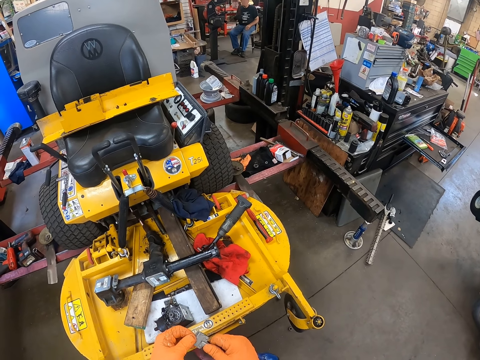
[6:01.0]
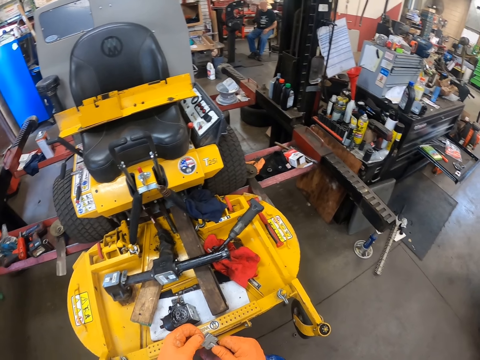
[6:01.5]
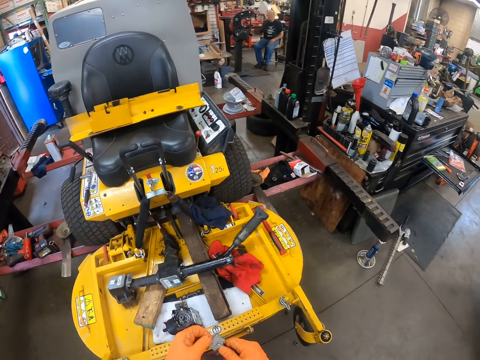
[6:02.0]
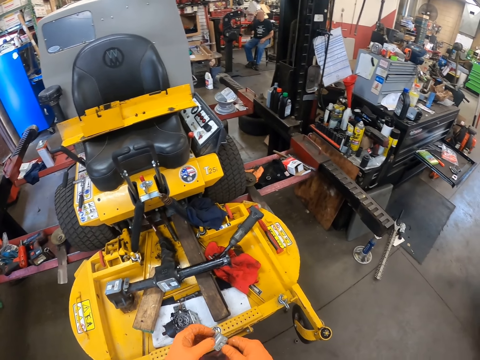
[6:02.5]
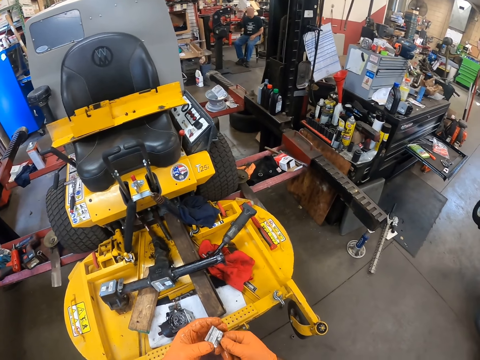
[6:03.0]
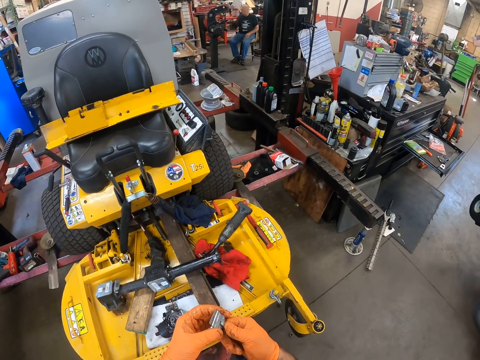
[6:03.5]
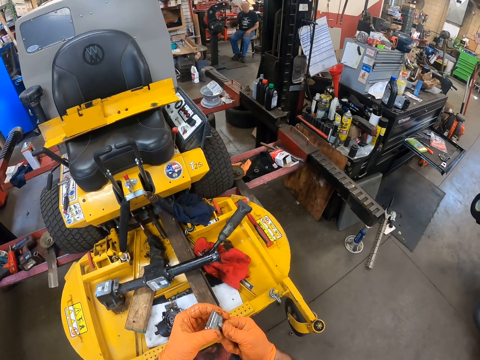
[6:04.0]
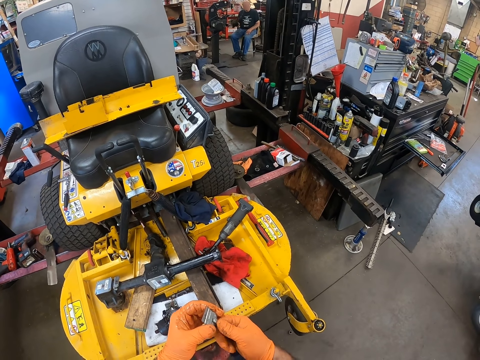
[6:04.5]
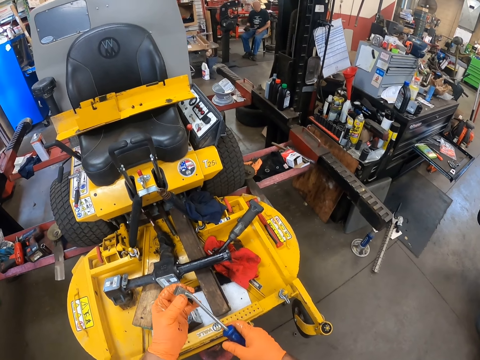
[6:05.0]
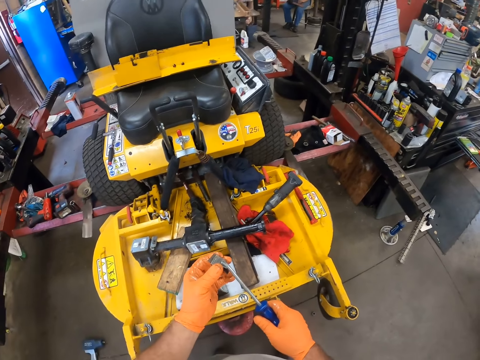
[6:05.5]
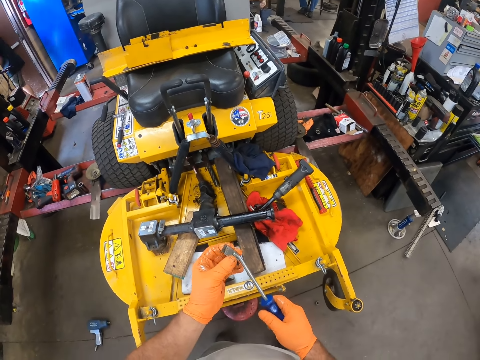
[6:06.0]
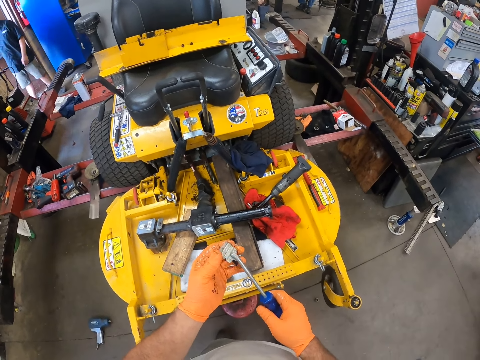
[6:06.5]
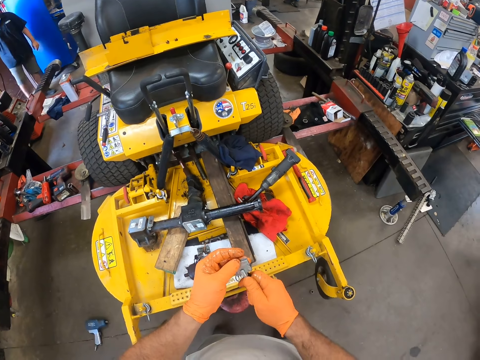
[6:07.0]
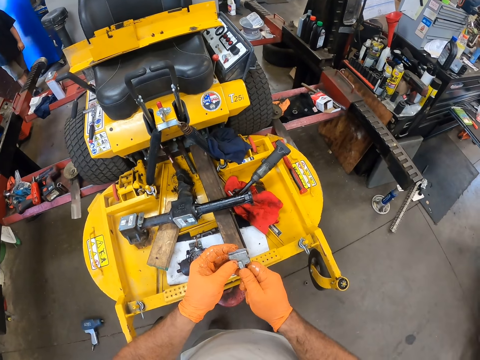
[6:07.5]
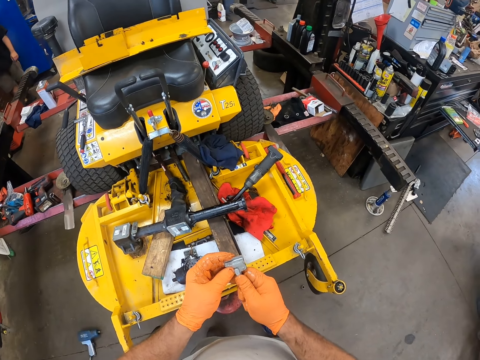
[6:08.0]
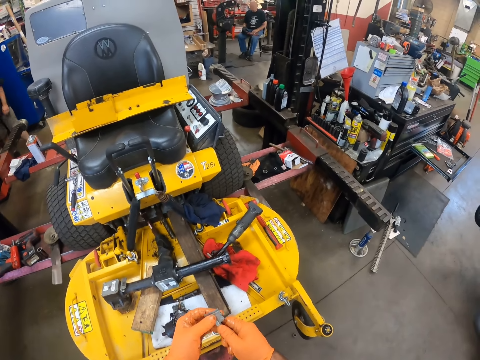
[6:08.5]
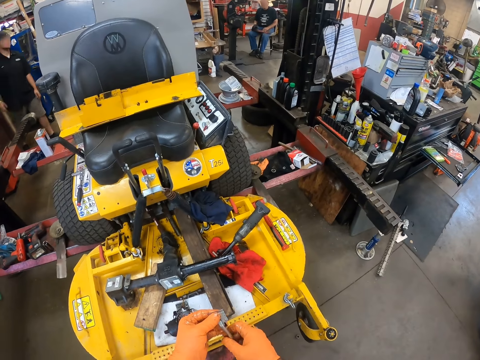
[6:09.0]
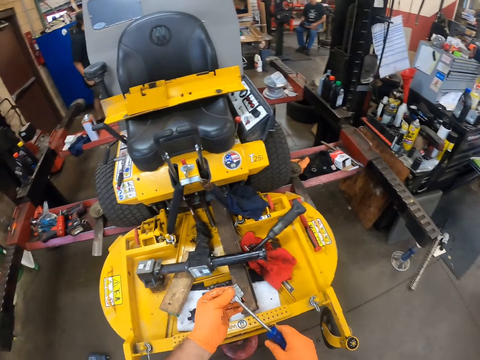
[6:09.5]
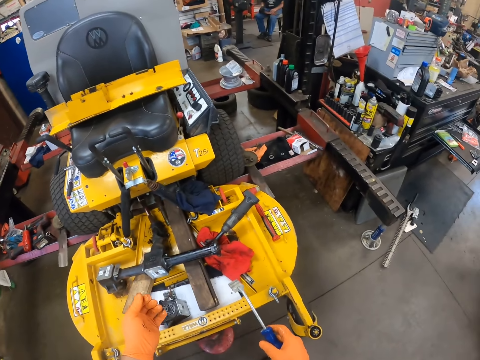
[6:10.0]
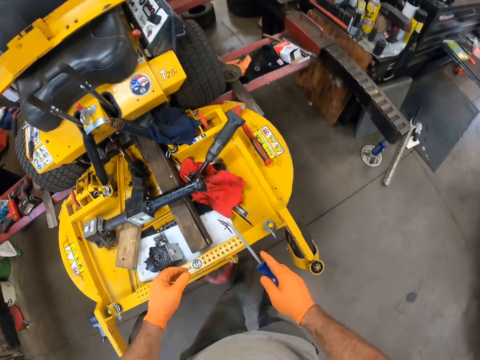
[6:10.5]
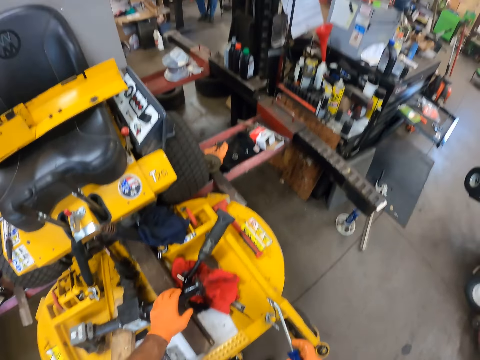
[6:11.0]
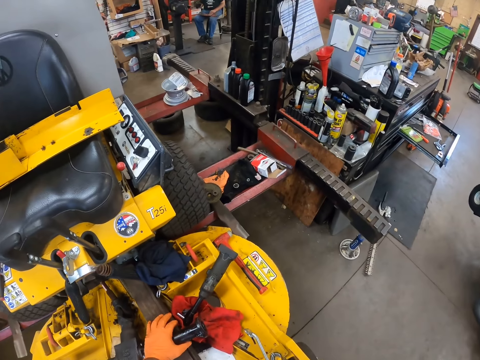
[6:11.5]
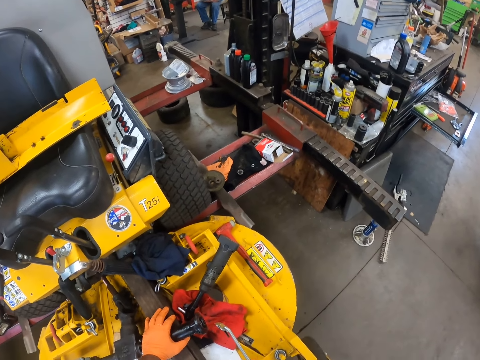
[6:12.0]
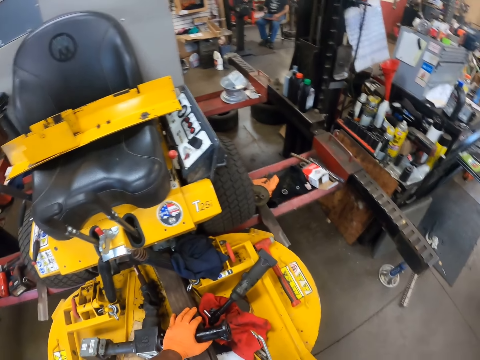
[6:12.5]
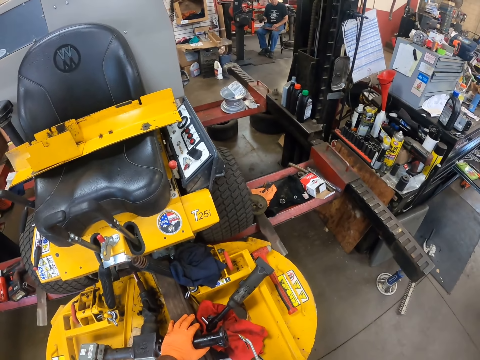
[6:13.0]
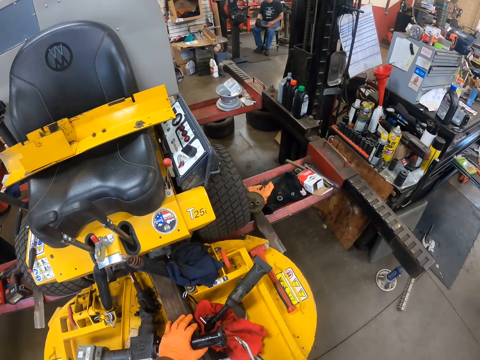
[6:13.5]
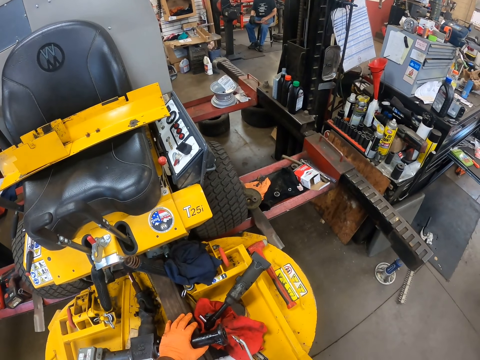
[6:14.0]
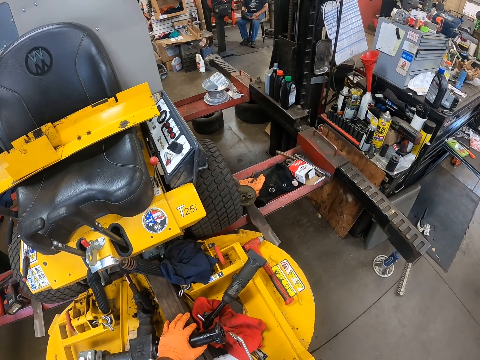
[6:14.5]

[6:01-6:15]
A person enters the workshop. The camera wearer touches an air filter.

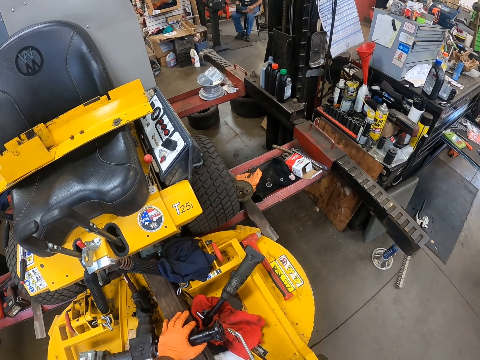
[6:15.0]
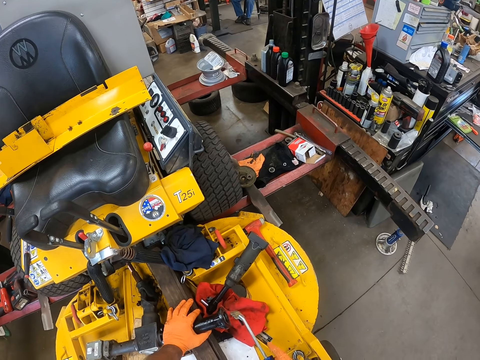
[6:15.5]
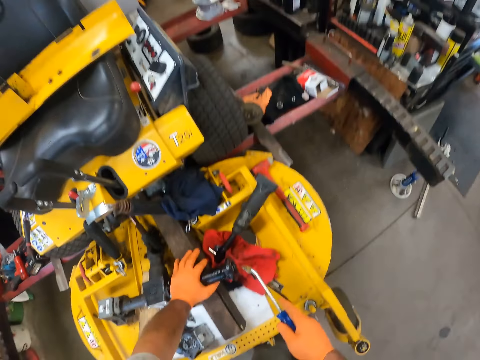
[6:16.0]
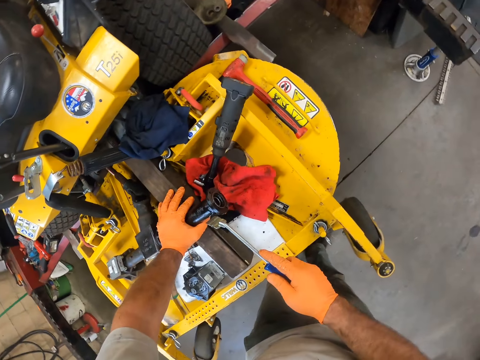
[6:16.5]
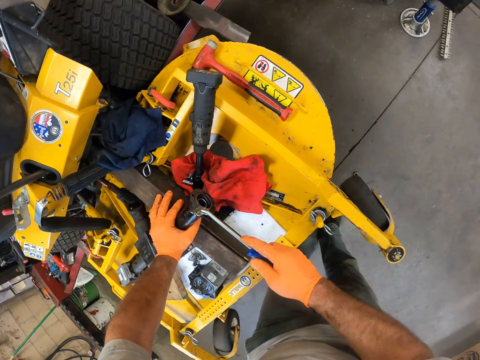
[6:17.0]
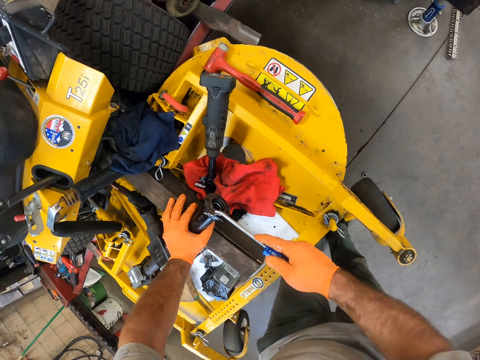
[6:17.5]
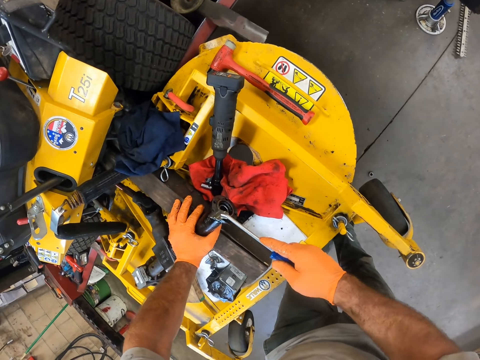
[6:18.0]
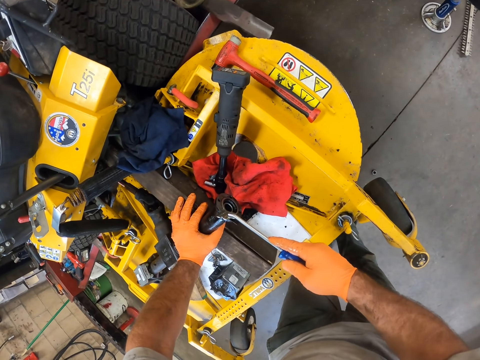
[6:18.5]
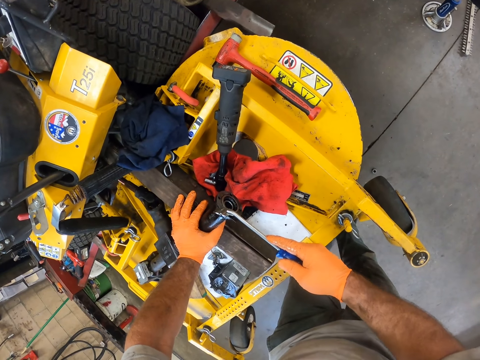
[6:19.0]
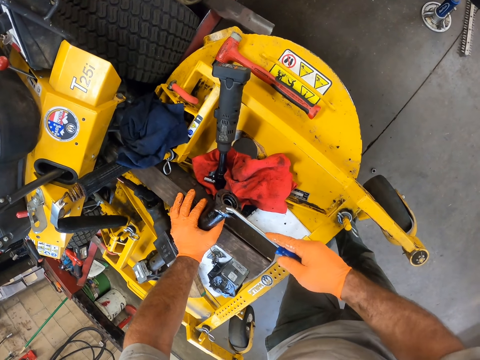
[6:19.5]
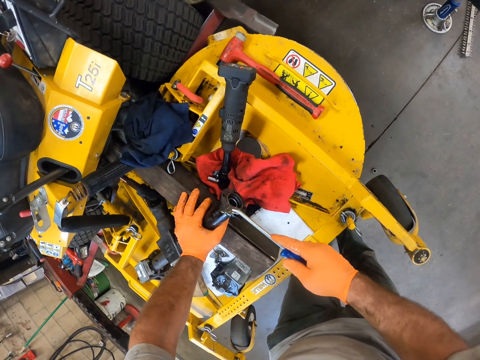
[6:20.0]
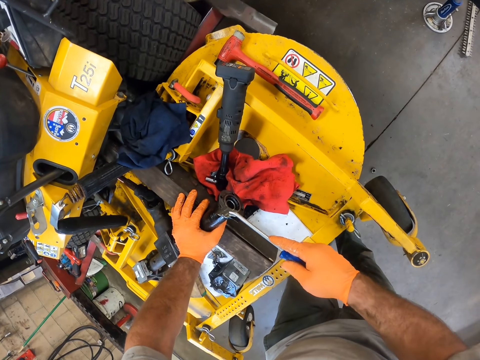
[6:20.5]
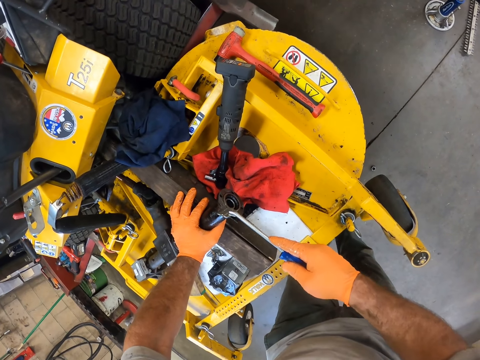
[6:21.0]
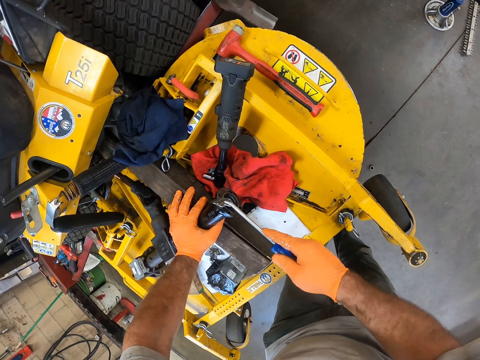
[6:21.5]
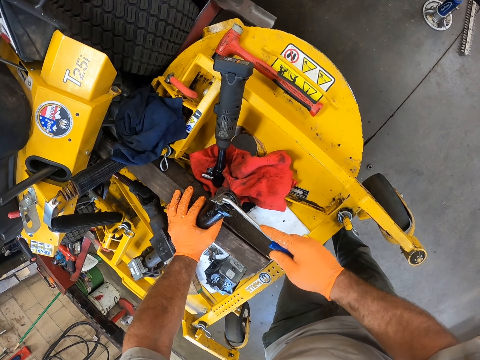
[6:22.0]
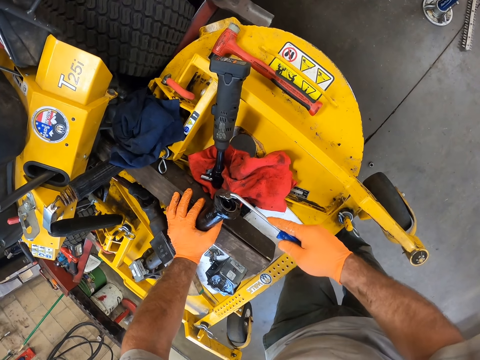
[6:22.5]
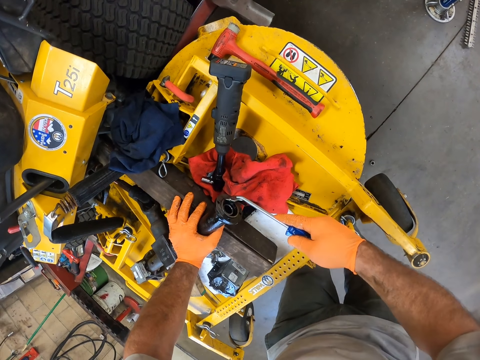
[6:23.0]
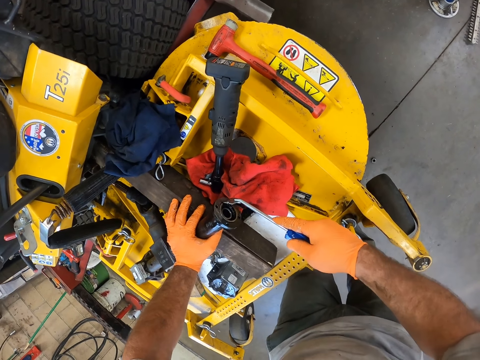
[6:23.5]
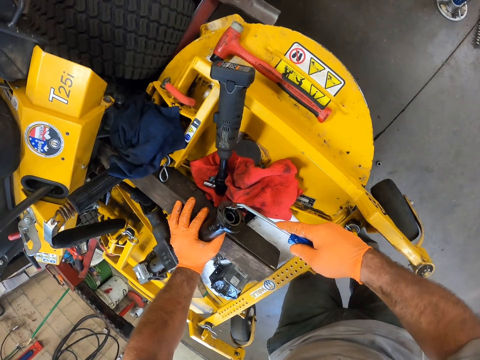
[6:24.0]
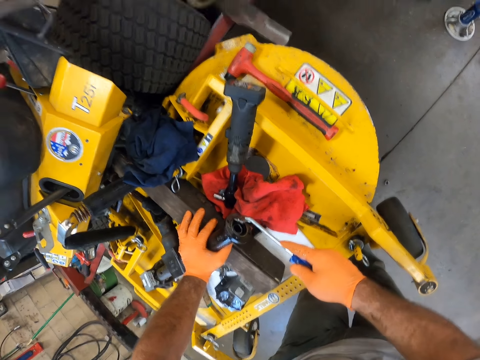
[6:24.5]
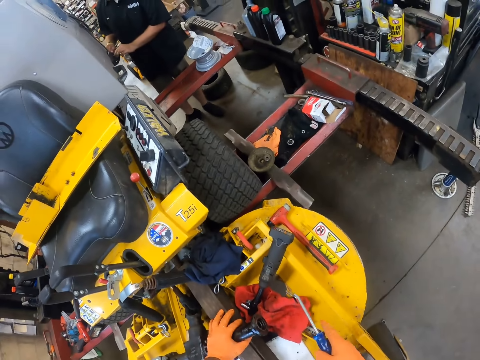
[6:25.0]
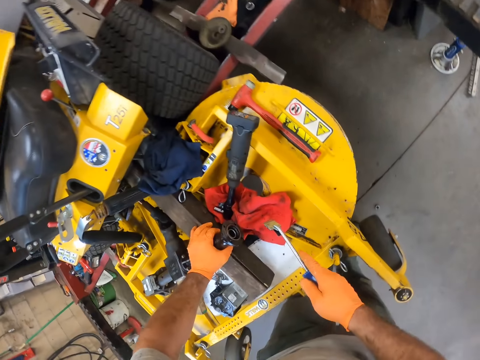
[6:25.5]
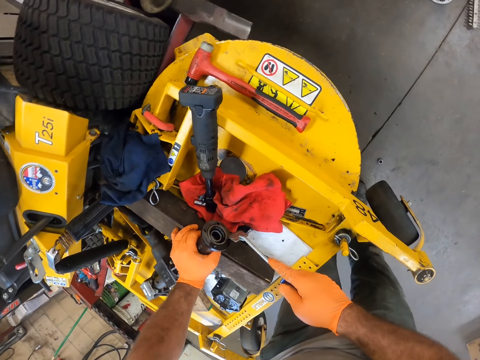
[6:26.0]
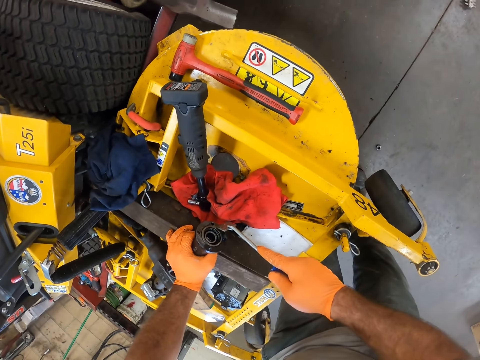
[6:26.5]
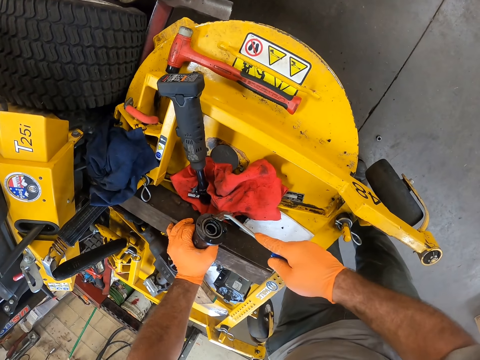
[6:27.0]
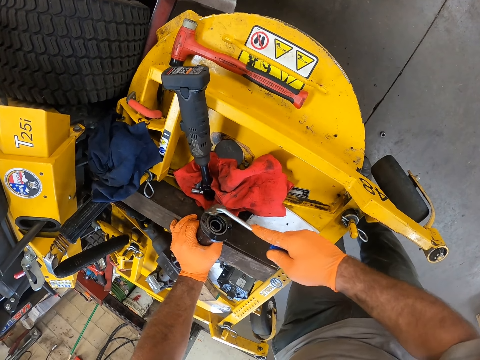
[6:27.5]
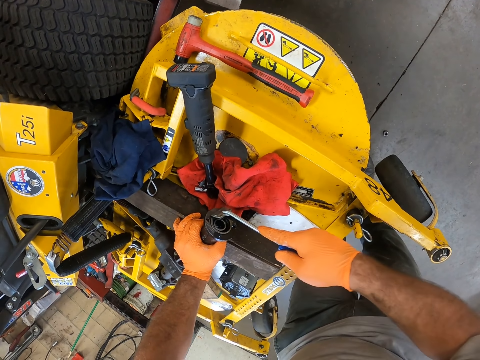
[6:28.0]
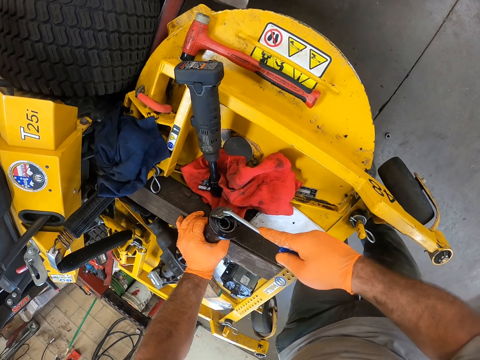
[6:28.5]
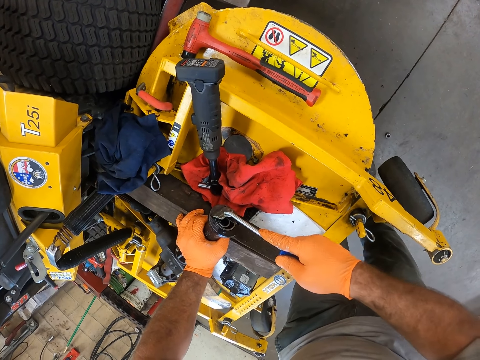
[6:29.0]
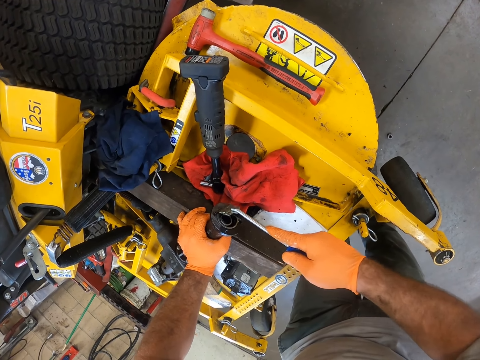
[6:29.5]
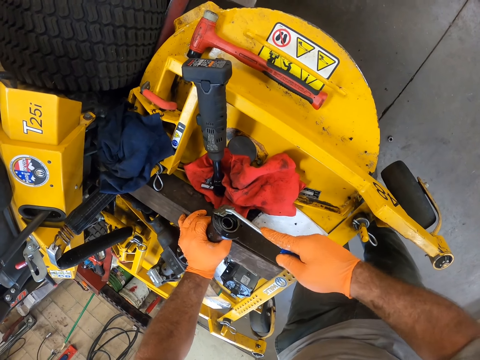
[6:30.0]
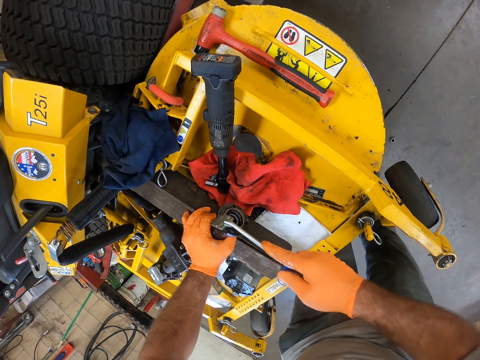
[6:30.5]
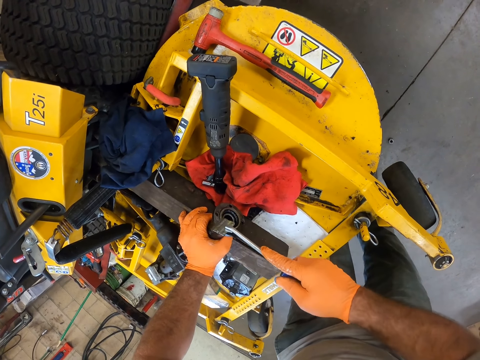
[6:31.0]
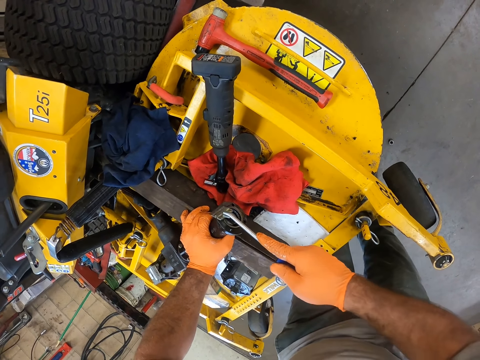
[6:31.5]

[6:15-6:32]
The camera wearer scrapes the lawn mower pipe with the scraper on his right hand.
